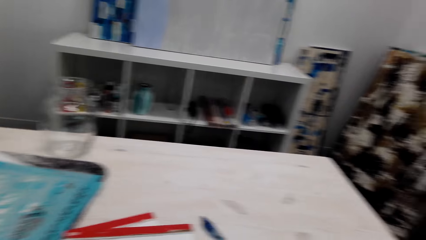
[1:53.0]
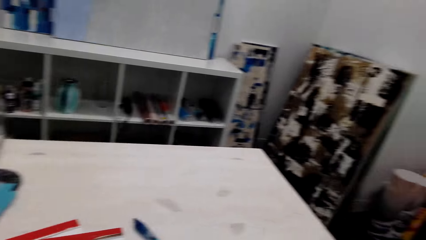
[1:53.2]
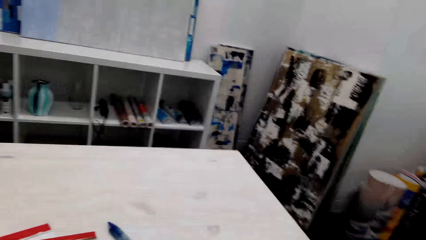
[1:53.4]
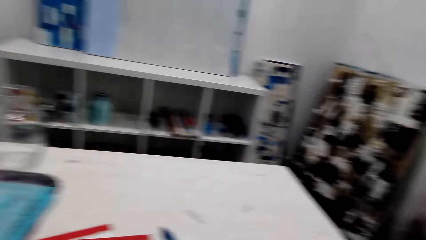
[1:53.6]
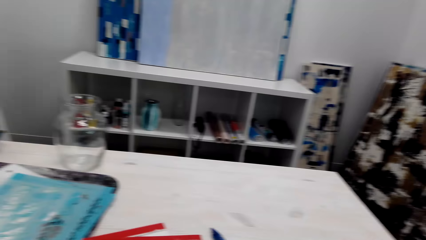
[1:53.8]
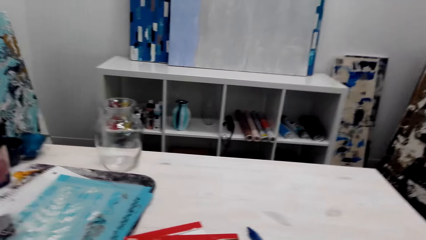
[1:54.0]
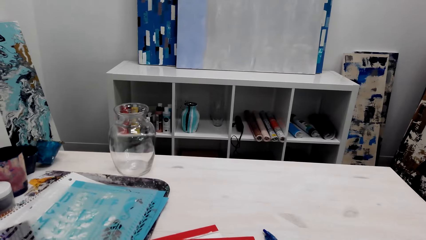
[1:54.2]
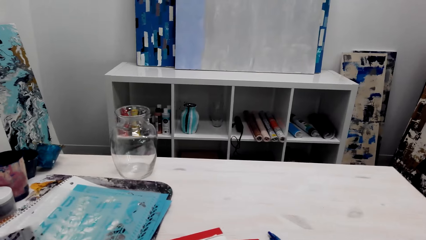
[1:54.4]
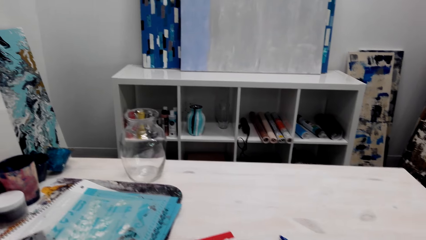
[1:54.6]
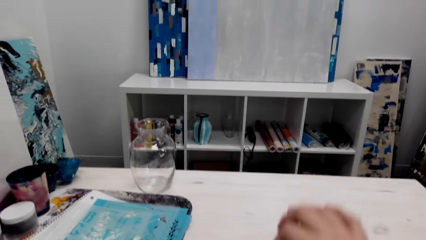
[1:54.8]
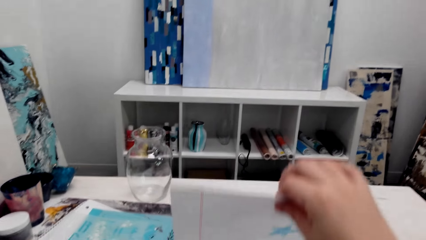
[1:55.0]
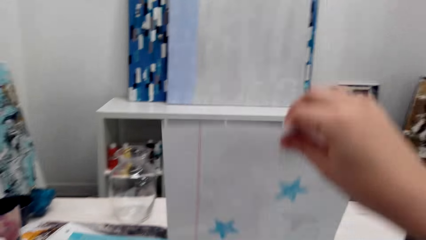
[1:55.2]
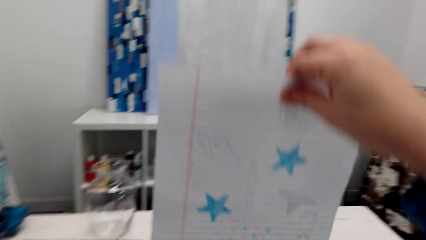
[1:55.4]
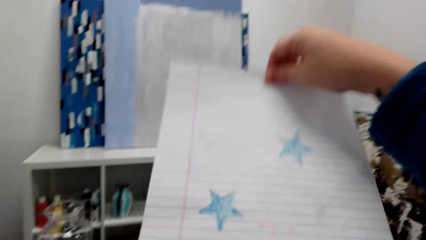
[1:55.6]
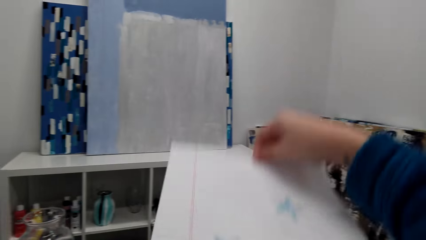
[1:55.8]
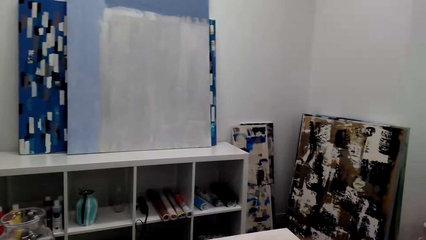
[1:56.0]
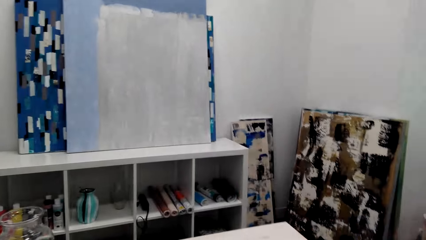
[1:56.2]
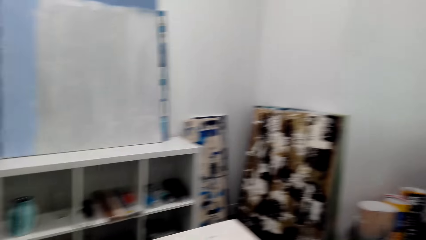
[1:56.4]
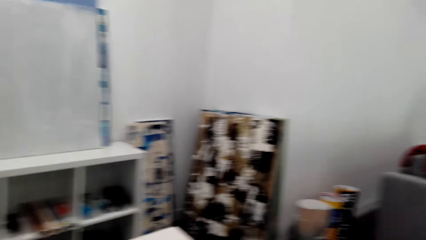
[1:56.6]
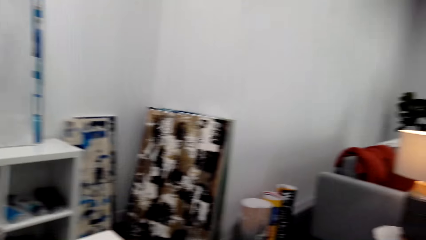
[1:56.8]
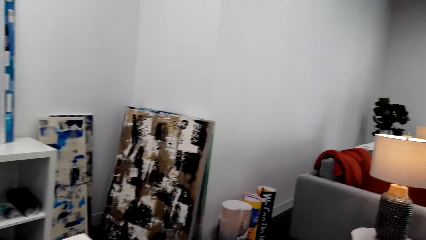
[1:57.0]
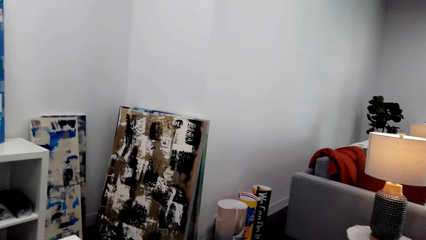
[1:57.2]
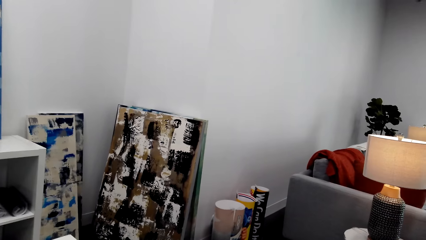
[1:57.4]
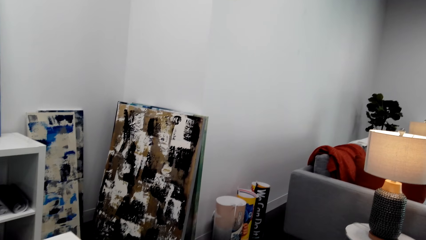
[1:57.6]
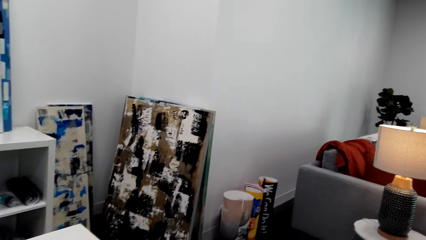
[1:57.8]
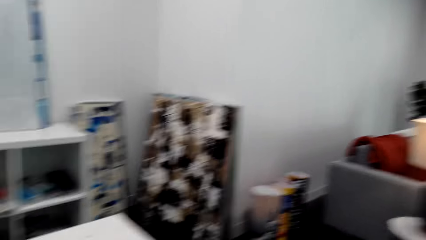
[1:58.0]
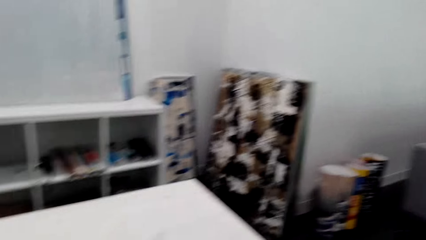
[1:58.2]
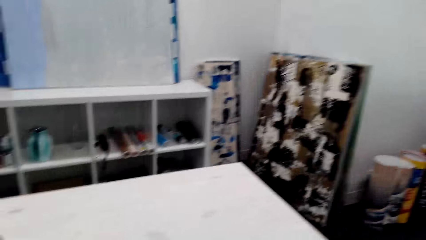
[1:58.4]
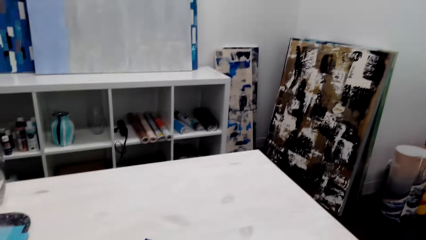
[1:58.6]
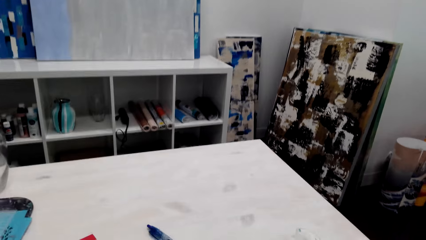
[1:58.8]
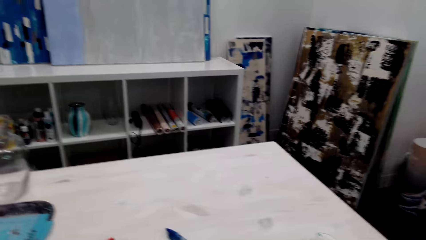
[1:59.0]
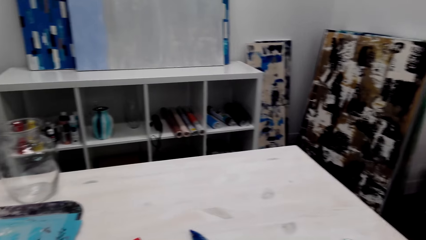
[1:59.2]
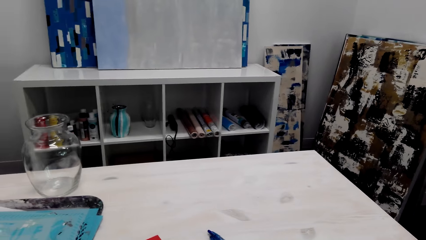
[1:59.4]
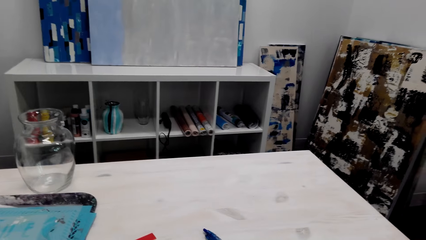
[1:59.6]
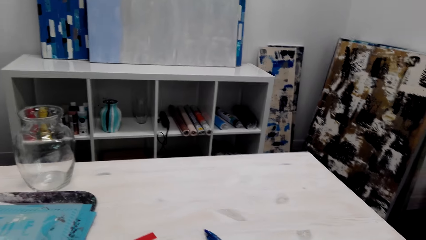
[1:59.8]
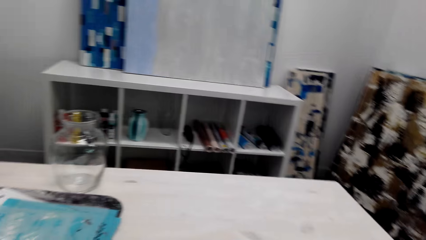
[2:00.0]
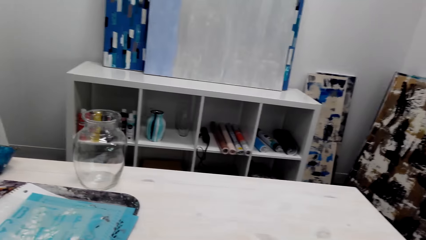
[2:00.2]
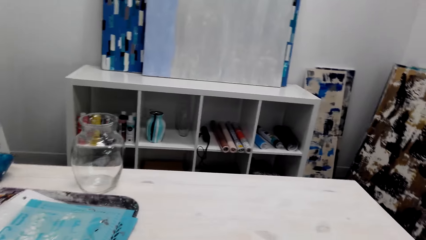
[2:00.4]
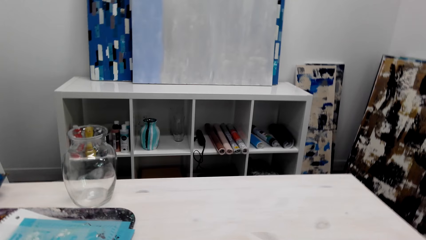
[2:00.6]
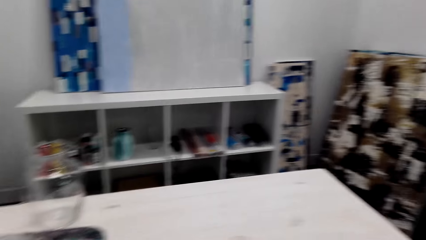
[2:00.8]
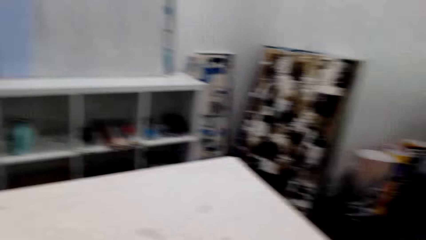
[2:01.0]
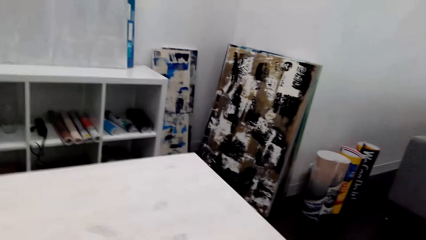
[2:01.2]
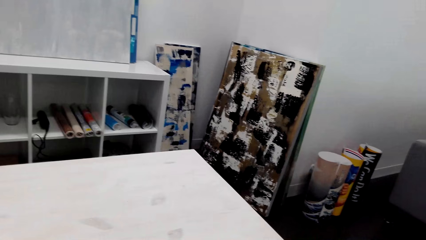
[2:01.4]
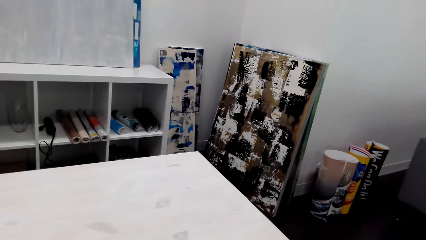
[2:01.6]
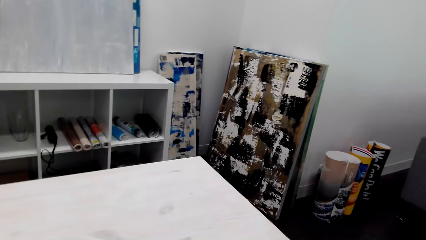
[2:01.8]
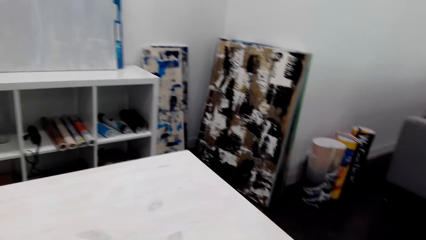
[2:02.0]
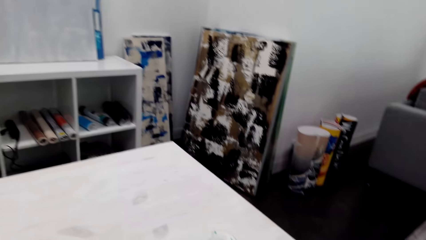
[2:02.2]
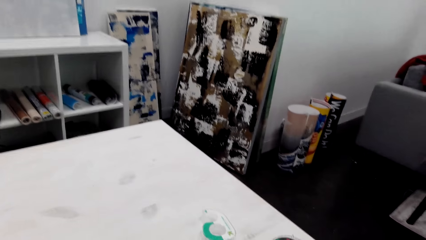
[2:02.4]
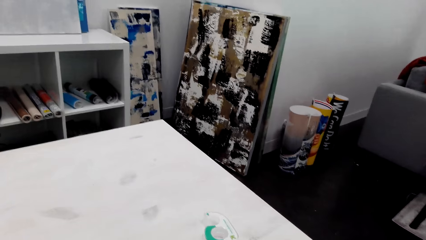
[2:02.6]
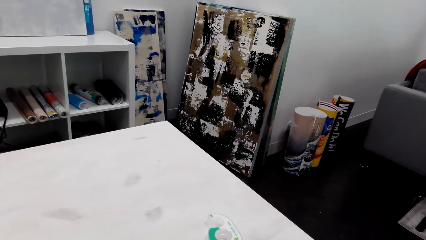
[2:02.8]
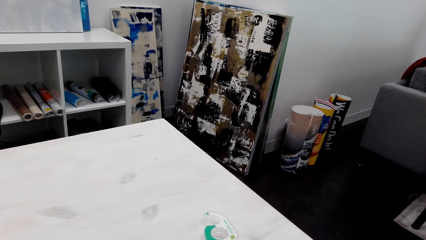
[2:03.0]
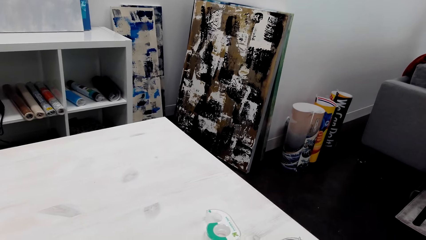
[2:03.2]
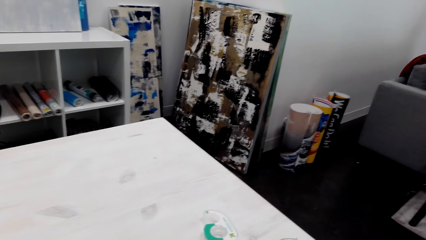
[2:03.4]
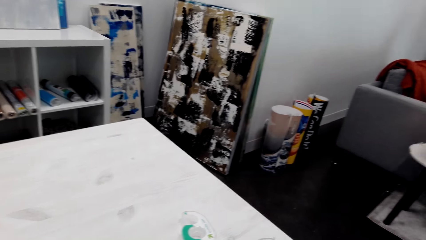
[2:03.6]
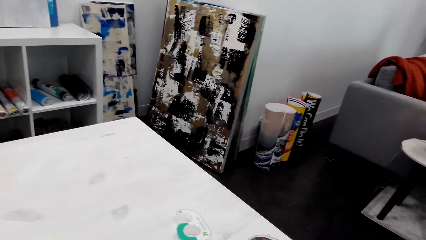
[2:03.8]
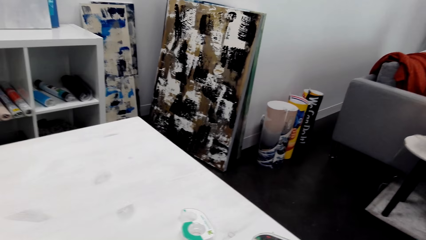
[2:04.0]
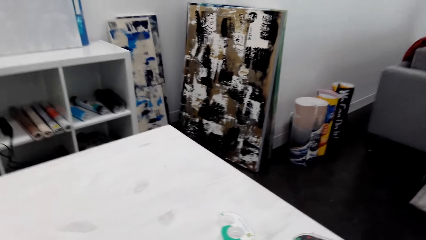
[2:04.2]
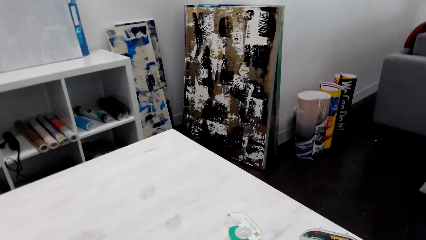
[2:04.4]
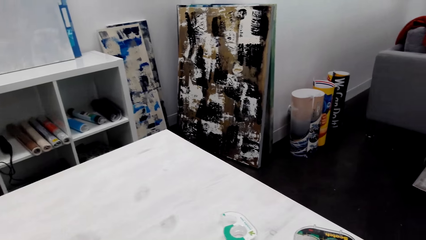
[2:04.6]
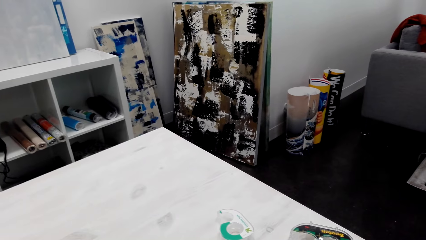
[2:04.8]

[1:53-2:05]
The camera wearer lifts up a piece of paper. They look around.
